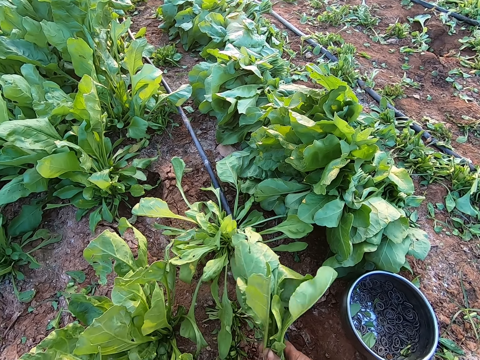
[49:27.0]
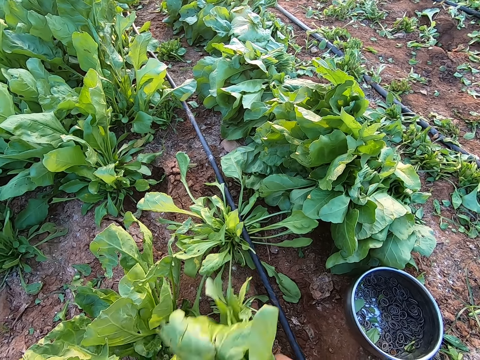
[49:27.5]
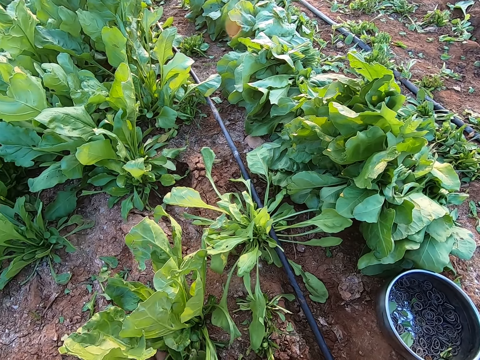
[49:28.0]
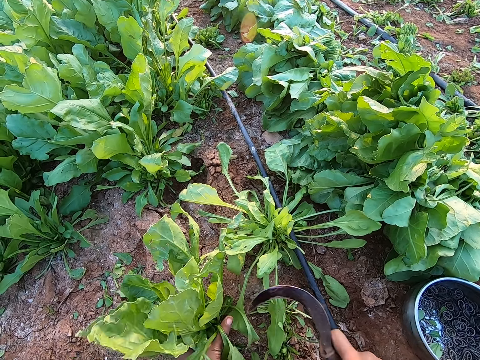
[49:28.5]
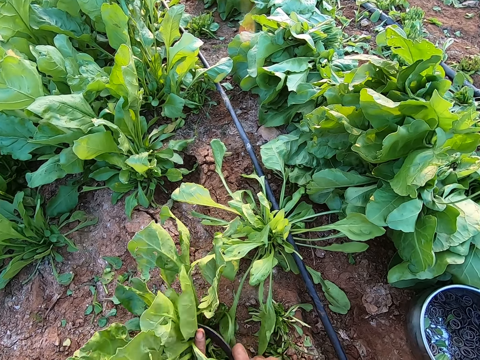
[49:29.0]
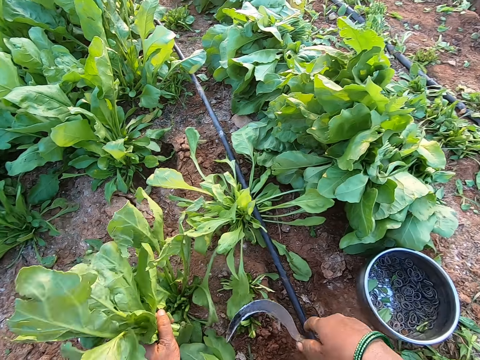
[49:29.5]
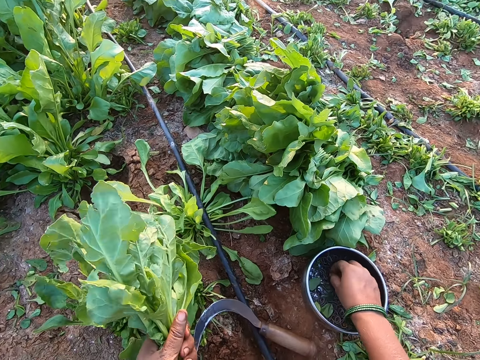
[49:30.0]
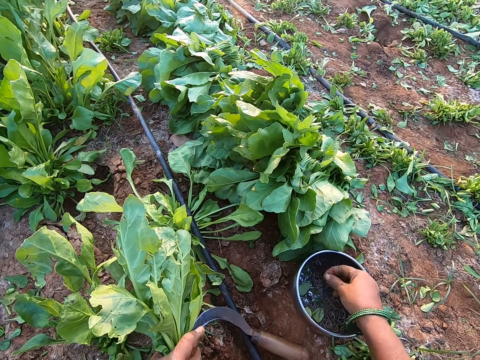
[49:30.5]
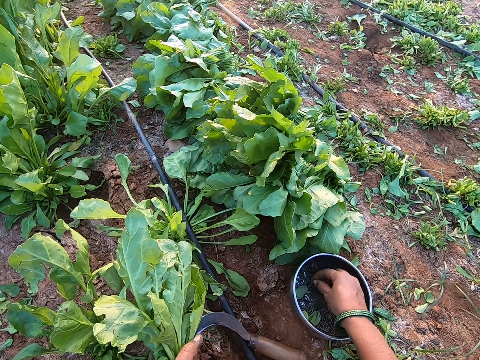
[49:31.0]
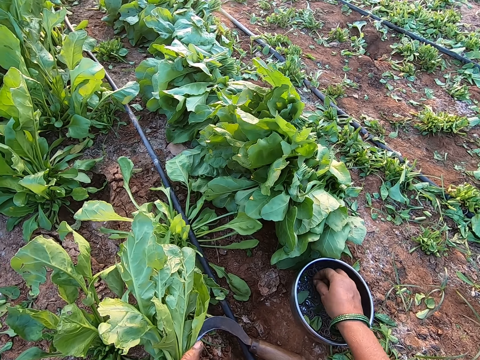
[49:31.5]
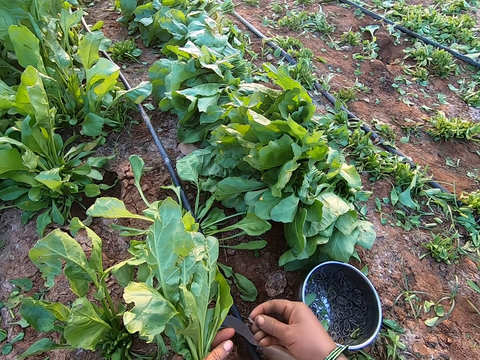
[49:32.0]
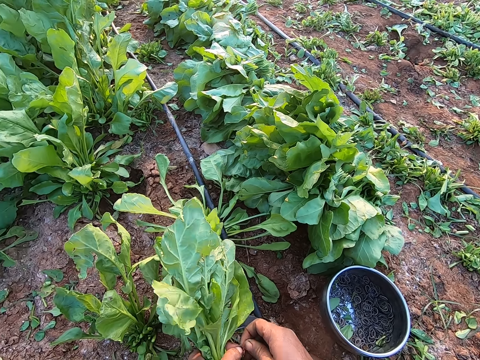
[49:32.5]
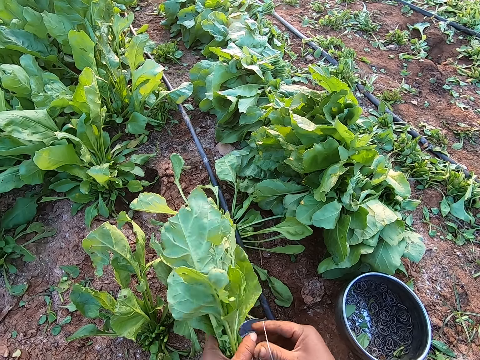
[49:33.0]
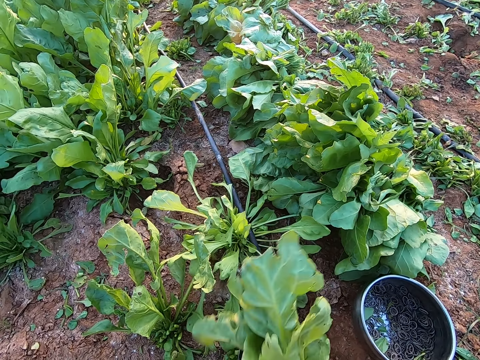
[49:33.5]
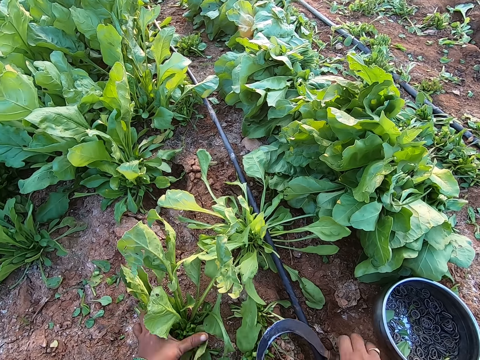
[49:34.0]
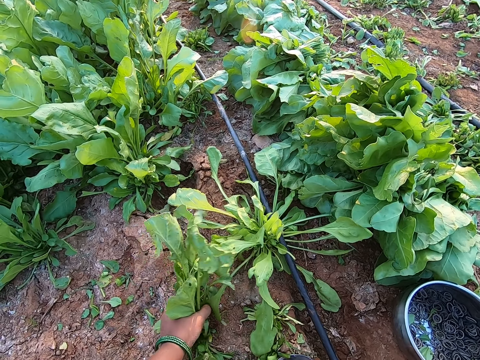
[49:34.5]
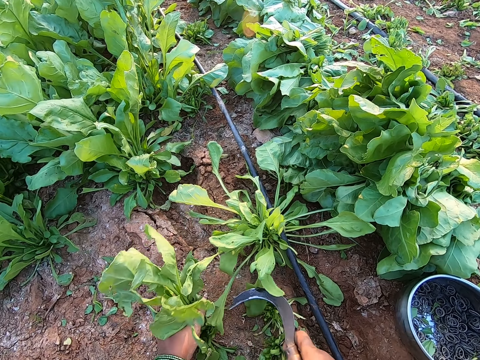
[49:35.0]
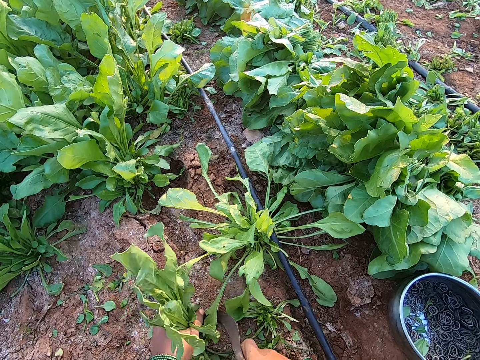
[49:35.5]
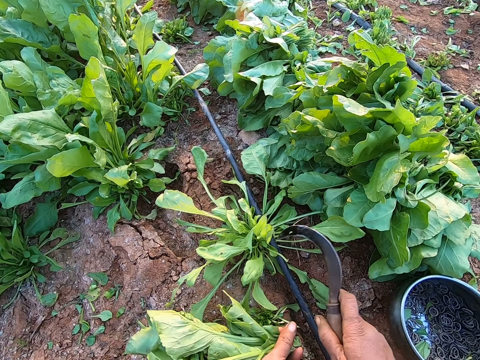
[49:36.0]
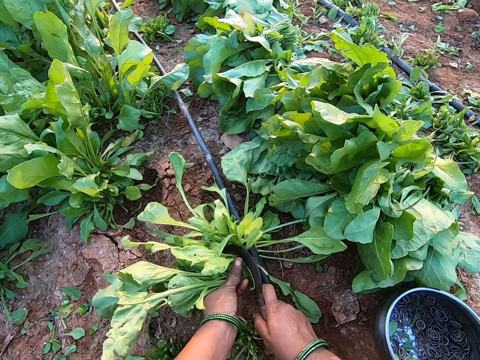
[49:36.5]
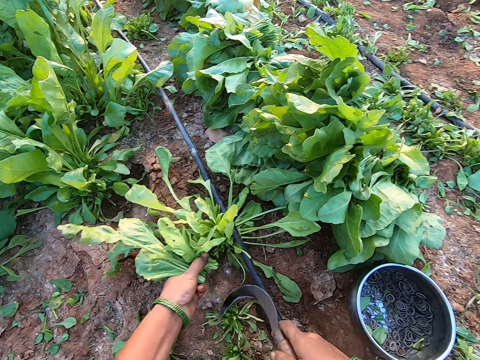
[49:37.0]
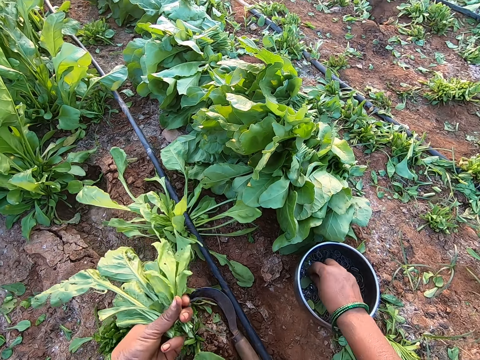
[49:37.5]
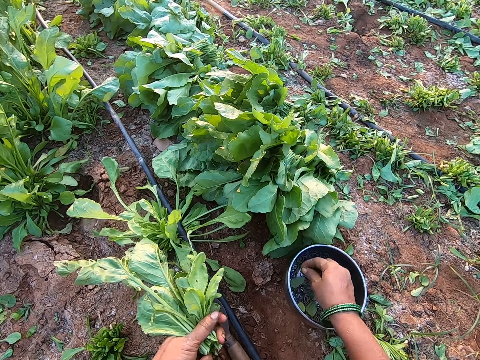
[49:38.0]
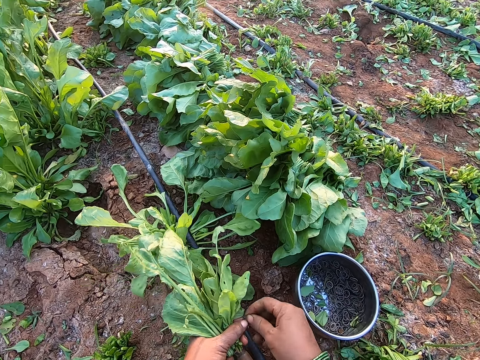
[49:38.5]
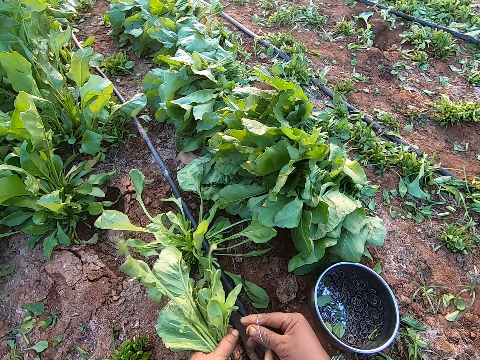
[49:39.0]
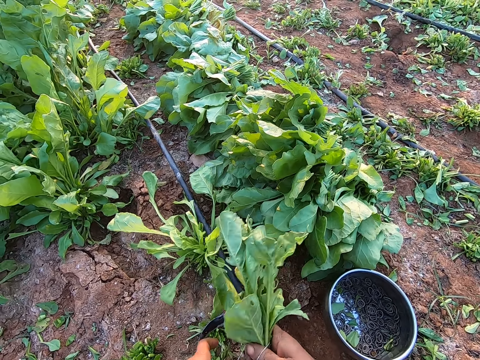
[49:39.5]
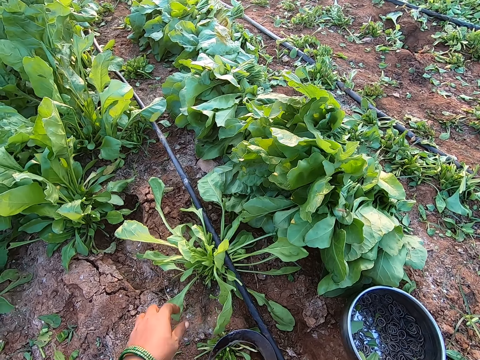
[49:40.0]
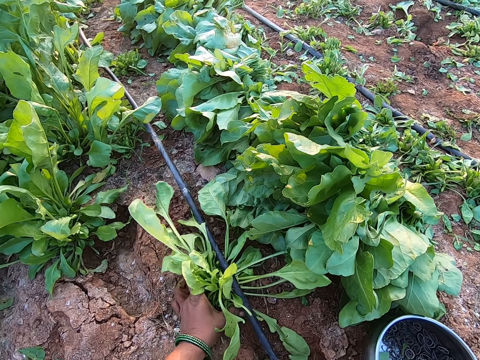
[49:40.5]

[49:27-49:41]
The camera wearer holds vegetable leaves with her left hand. She harvests the vegetable leaves in her left hand with the hand sickle in her right hand. She drops the hand sickle on the ground with her right hand. She picks a rubber band from the plate on the ground with her right hand. She uses the rubber band on the vegetable leaves in her left hand. She holds the vegetable leaves with her left hand. She holds the hand sickle with her right hand. She harvests the vegetable leaves in her left hand with the hand sickle in her right hand. She holds the vegetable leaves with her left hand. She harvests the vegetable leaves in her left hand with the hand sickle in her right hand. She drops the hand sickle on the ground with her right hand. She picks a rubber band from the plate on the ground with her right hand. She uses the rubber band on the vegetable leaves in her left hand.

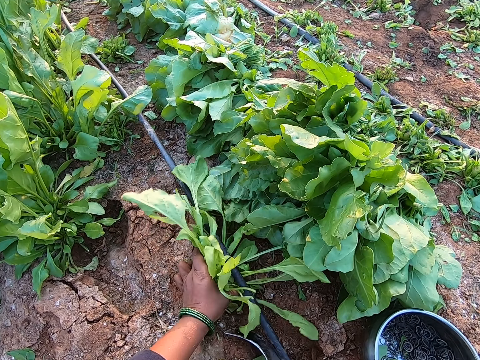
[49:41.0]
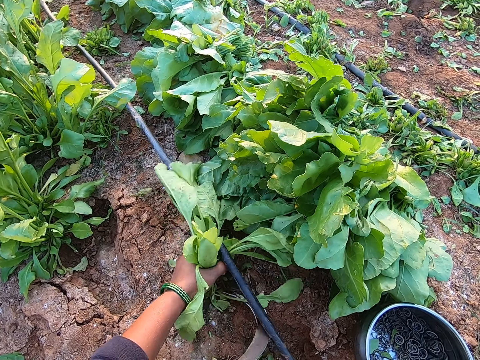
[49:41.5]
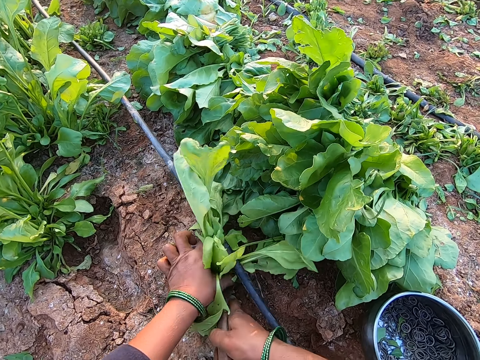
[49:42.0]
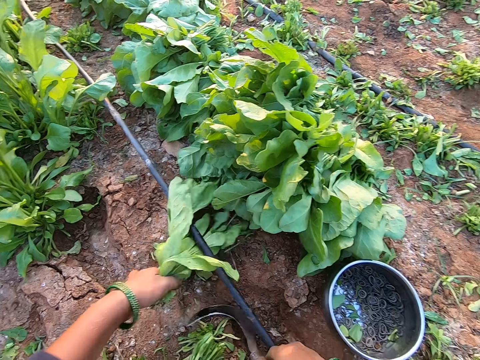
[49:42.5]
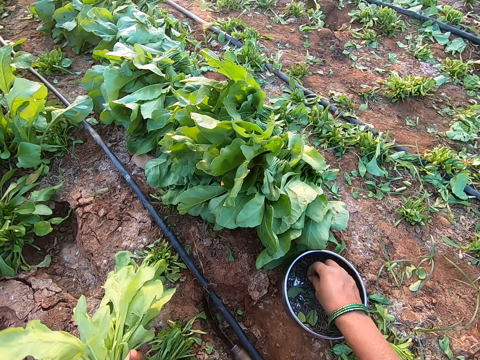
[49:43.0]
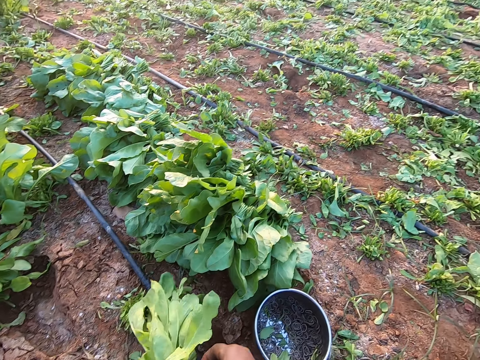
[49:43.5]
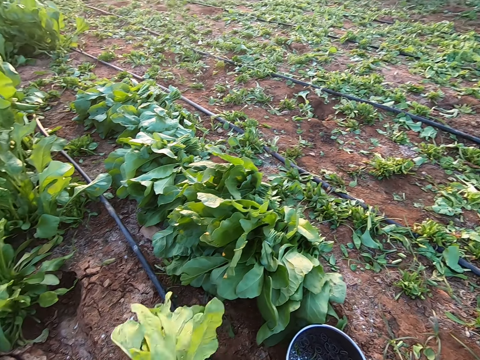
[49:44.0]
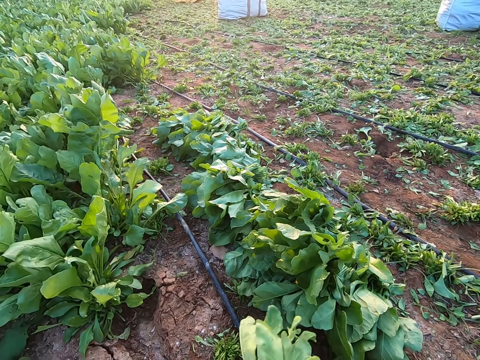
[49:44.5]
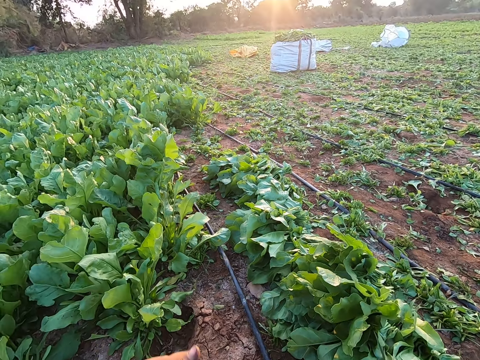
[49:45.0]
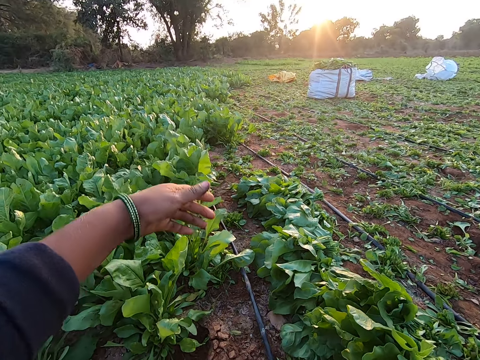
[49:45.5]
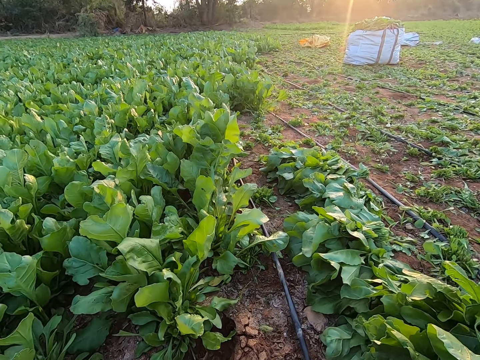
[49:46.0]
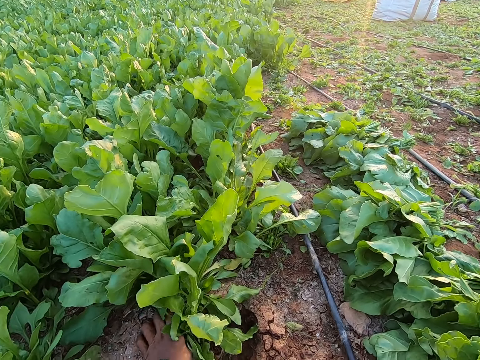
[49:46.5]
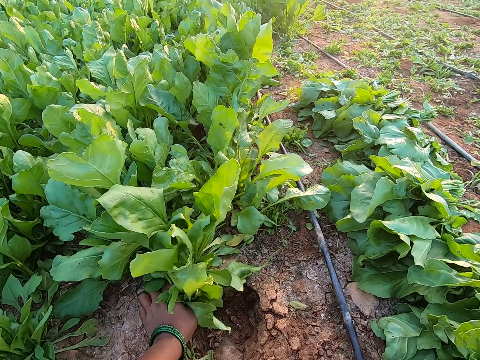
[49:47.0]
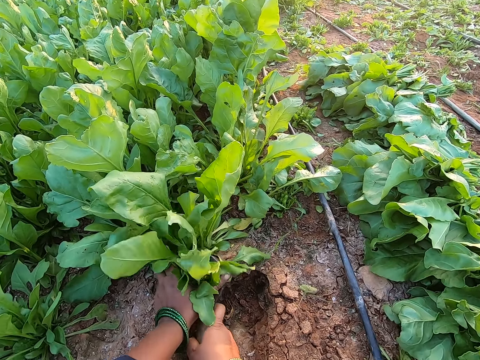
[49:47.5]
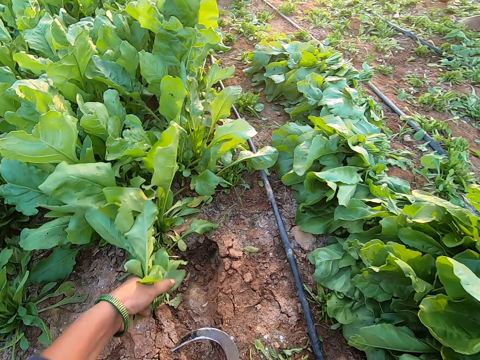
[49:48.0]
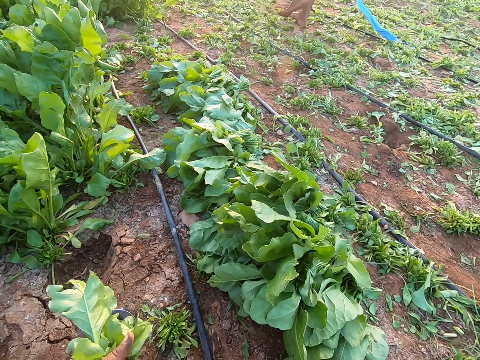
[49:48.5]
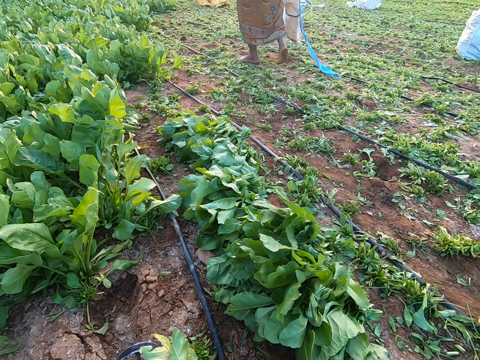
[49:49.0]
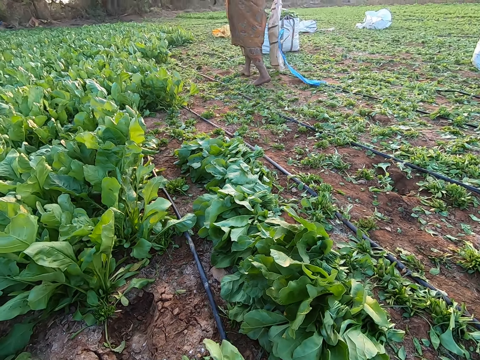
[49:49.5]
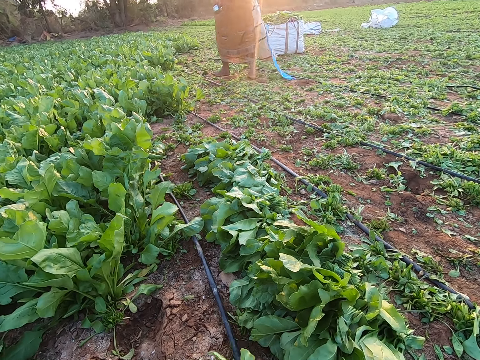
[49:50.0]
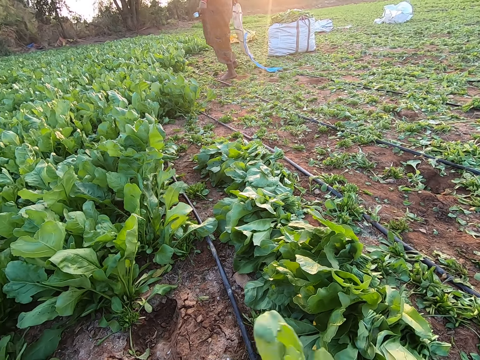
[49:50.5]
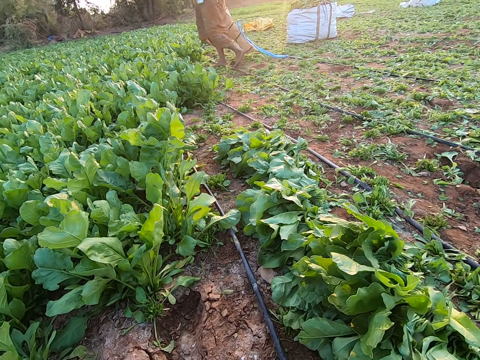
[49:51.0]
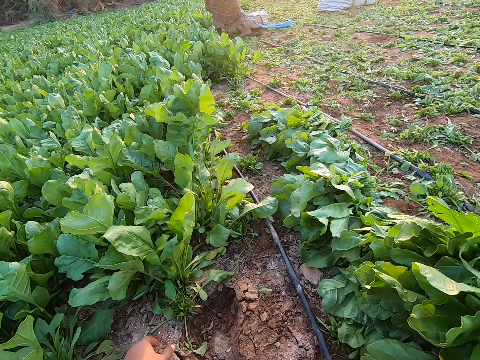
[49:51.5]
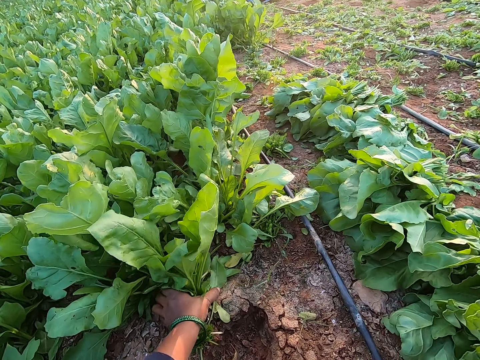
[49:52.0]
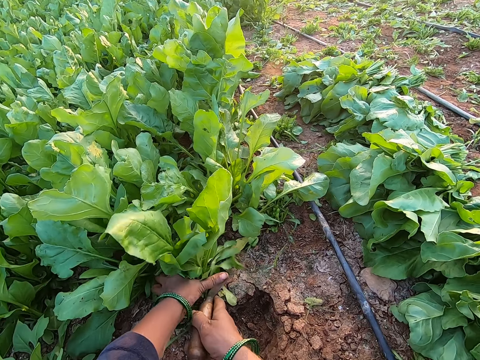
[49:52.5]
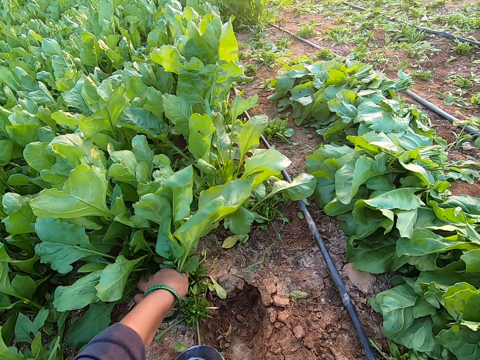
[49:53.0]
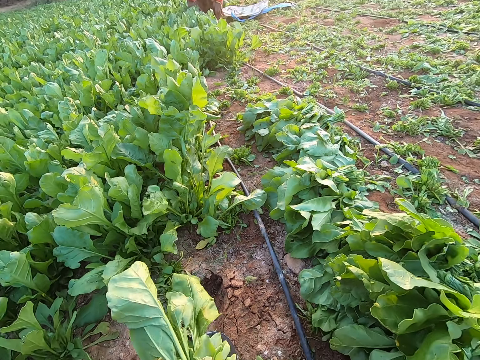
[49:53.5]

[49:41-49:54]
The camera wearer holds vegetable leaves with her left hand. She holds the hand sickle with her right hand. She harvests the vegetable leaves in her left hand with the hand sickle in her right hand. She picks a rubber band from the plate on the ground with her right hand. She uses the rubber band on the vegetable leaves in her left hand. She interacts with the group of people. She interacts with a woman. She points to the vegetables. She holds the vegetable on the floor with her left hand. She cuts the vegetable on the floor with the hand sickle in her right hand. She drops the hand sickle on the floor with her right hand. The woman walks towards the vegetables on the farmland. The woman holds a sack with her right hand. The woman drops the sack on the floor with her right hand. The camera wearer holds the vegetable on the floor with her left hand. She cuts the vegetable on the floor with the hand sickle in her right hand.
